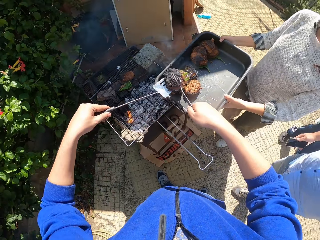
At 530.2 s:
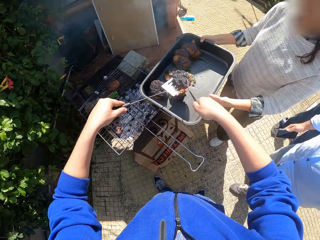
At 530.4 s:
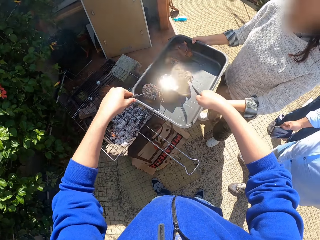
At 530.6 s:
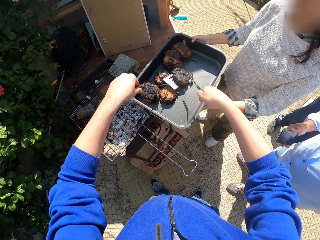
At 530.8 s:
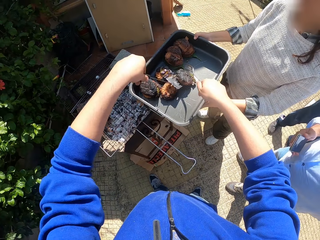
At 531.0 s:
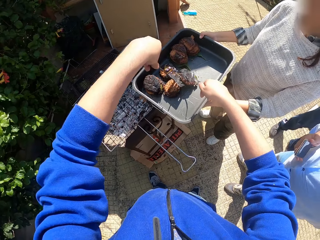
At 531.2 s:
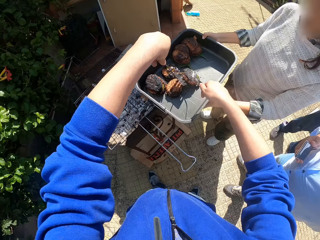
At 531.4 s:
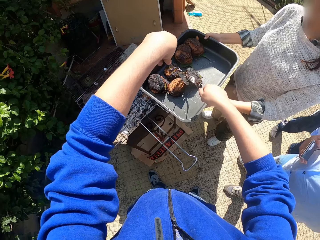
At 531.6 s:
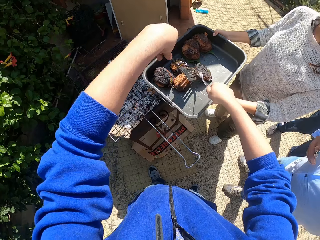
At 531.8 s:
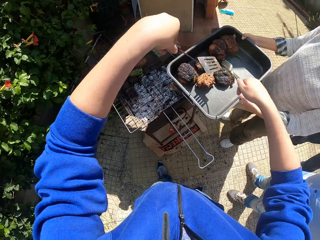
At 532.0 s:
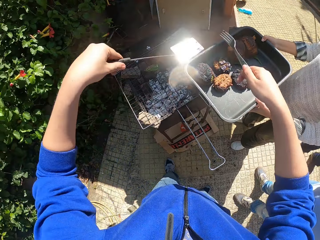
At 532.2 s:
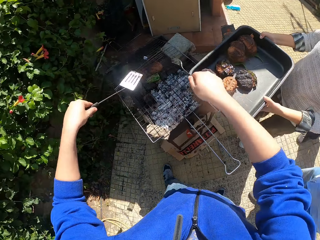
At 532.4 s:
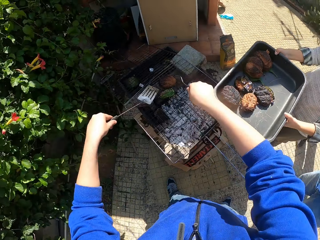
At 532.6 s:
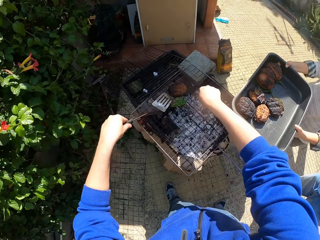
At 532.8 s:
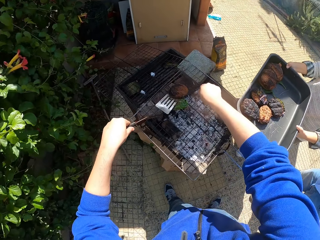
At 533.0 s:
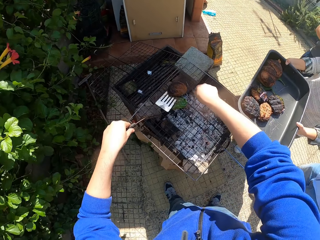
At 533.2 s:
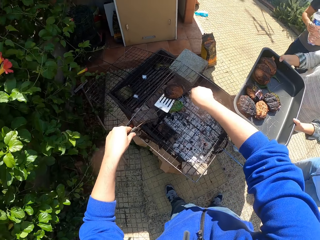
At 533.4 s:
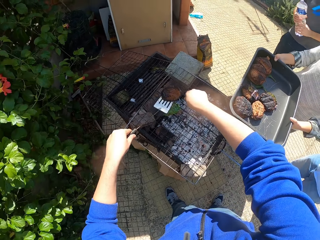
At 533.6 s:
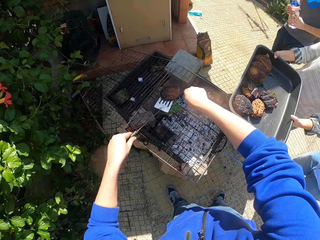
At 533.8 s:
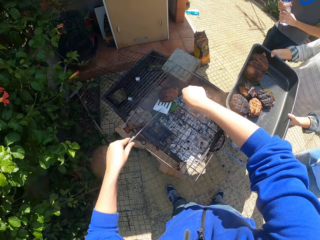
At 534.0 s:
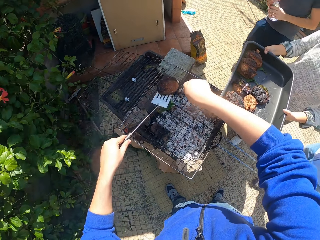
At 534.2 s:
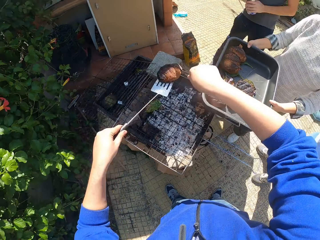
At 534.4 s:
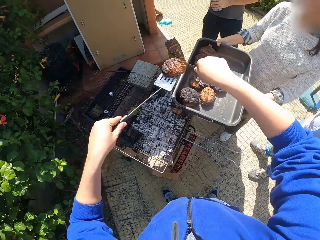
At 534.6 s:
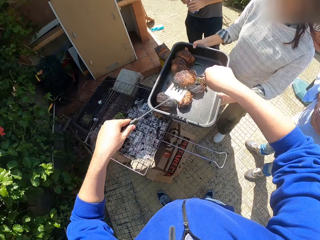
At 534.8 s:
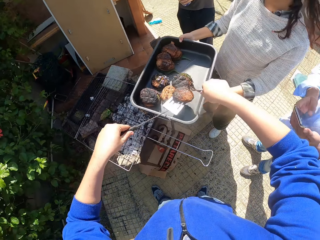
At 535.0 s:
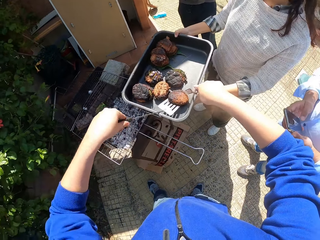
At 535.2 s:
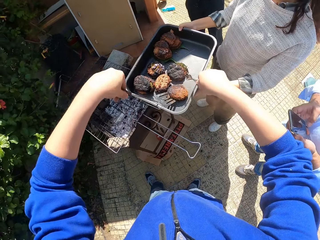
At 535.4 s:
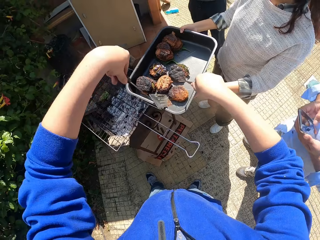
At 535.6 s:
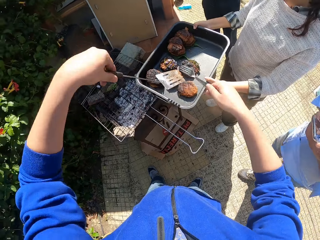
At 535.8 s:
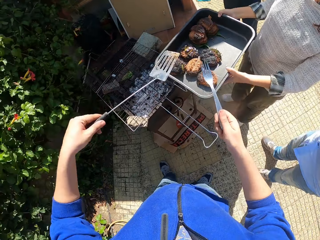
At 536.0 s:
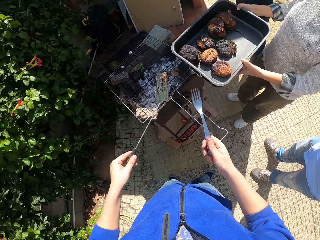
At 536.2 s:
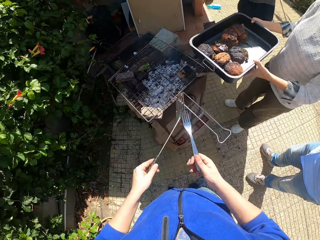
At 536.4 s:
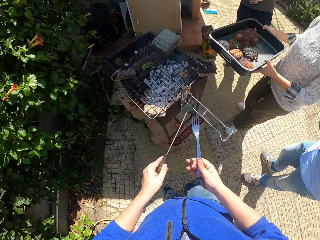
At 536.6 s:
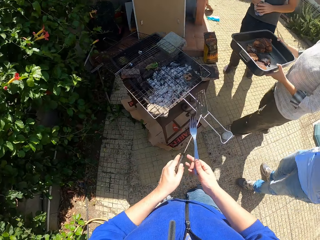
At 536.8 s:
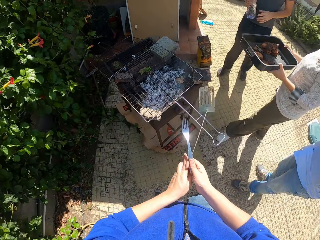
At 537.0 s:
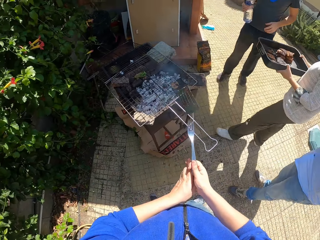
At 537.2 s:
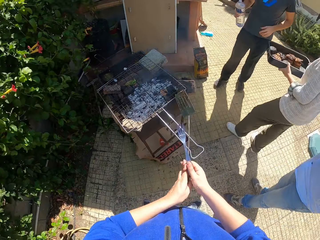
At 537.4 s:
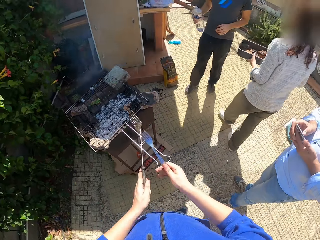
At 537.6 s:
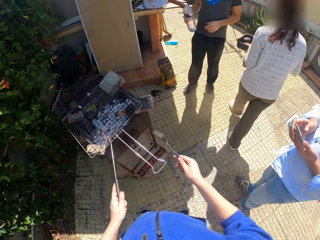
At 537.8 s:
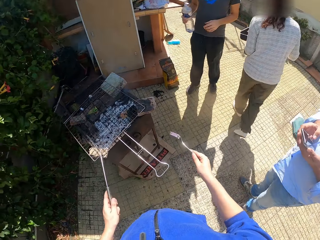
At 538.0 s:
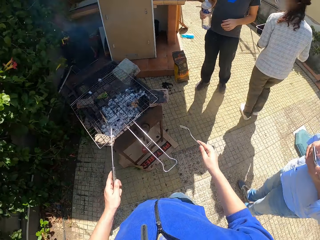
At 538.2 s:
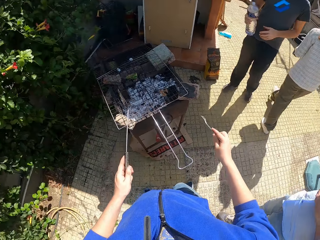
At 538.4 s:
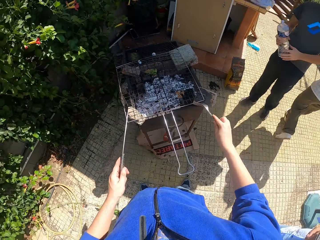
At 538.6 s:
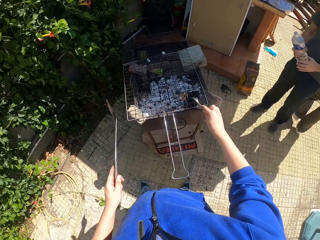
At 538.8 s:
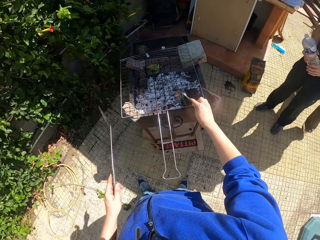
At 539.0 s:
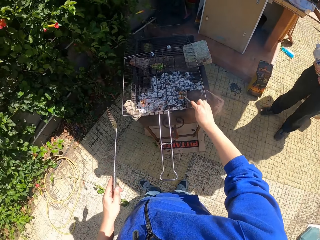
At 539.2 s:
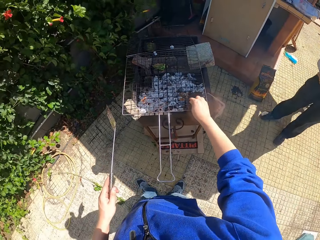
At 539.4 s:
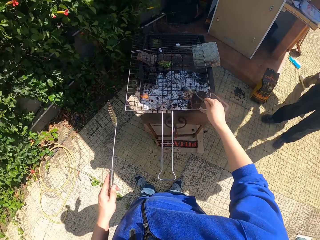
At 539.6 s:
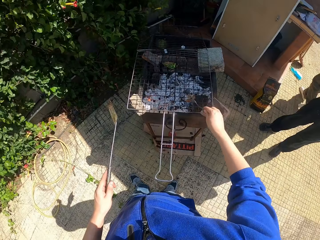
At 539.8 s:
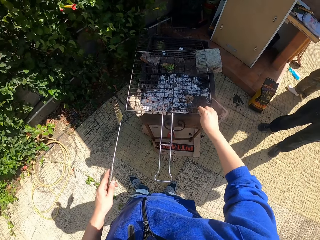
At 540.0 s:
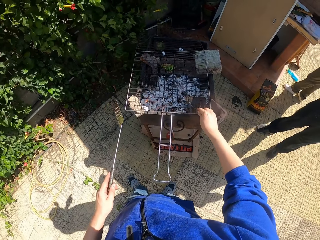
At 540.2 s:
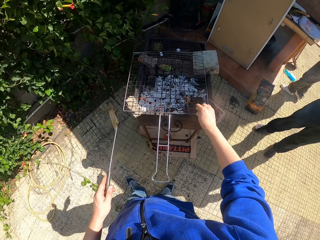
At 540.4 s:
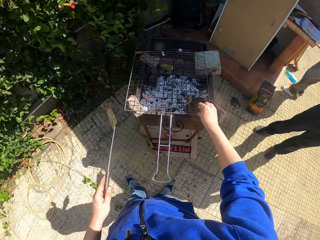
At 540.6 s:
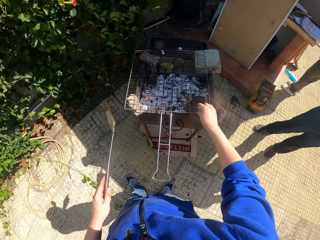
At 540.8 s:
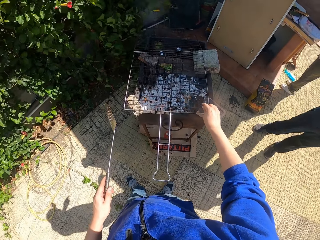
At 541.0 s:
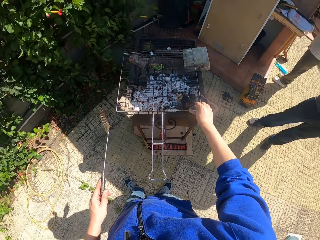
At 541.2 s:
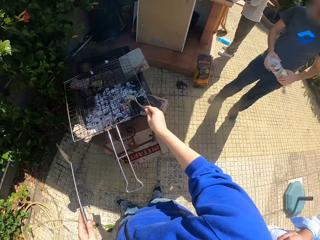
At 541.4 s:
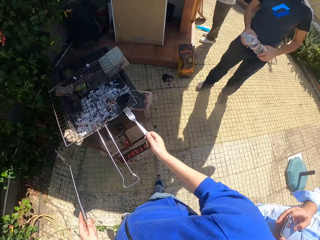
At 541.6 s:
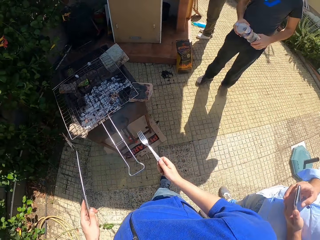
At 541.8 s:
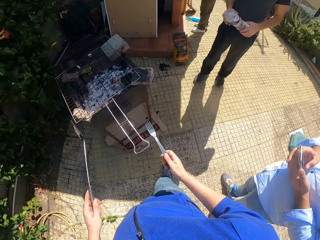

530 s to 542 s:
The camera wearer drops the meat in between the spatula and fork in both hands in the bowl or tray. He picks up a meat roll from a griller. A man holds a water bottle in both hands. Another man operates a phone with both hands. The camera wearer puts a meat roll on the tray. The first man holds the bottle with his right hand and walks around a verandah. The first man holds the bottle with both hands. The camera wearer adjusts the coal in the grill with the fork in his right hand.

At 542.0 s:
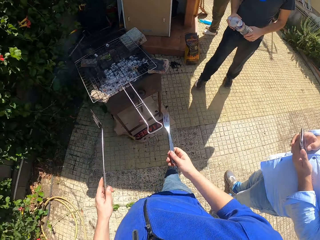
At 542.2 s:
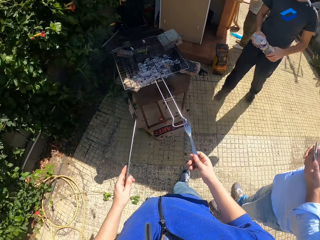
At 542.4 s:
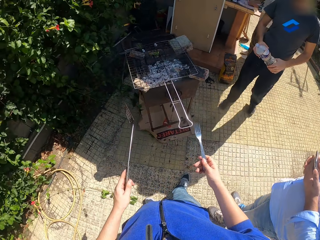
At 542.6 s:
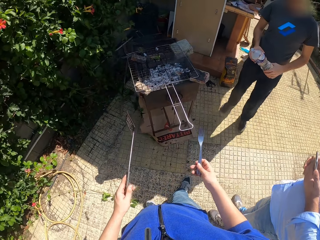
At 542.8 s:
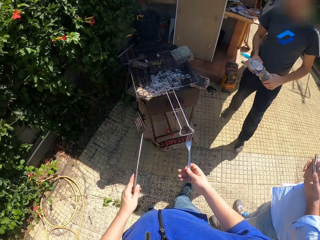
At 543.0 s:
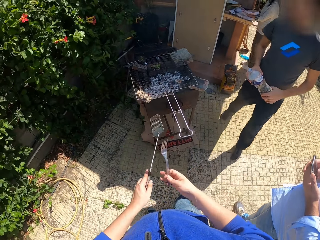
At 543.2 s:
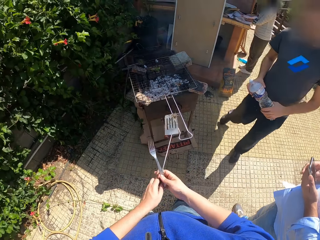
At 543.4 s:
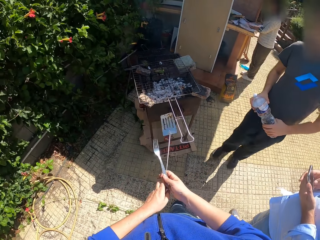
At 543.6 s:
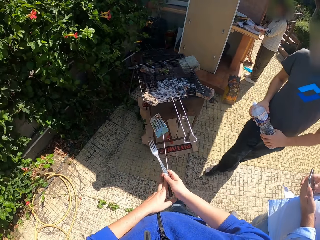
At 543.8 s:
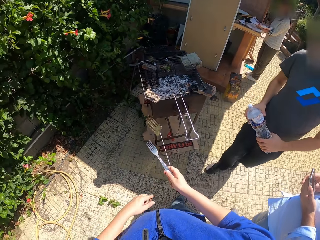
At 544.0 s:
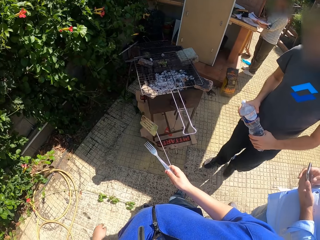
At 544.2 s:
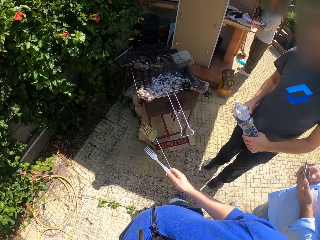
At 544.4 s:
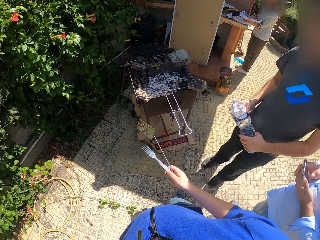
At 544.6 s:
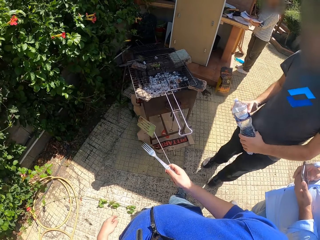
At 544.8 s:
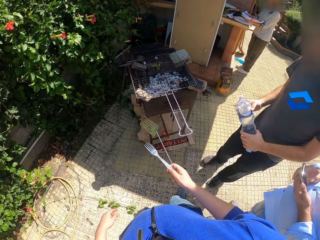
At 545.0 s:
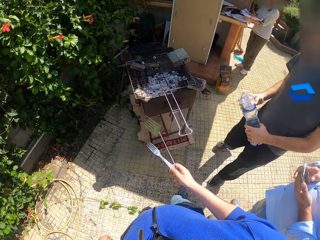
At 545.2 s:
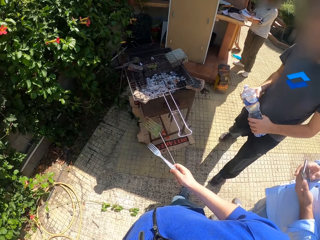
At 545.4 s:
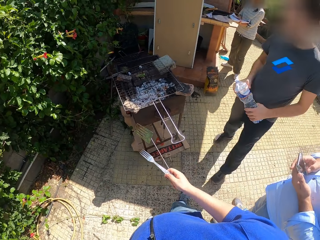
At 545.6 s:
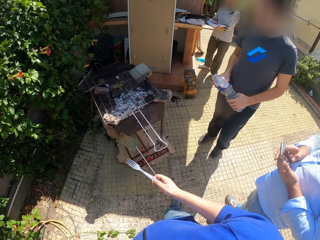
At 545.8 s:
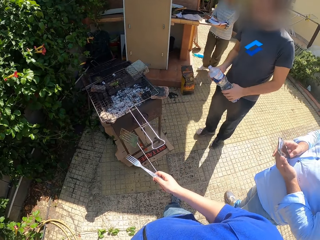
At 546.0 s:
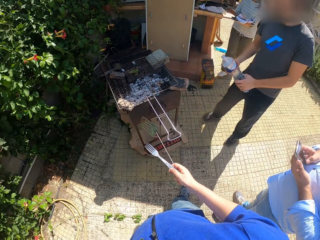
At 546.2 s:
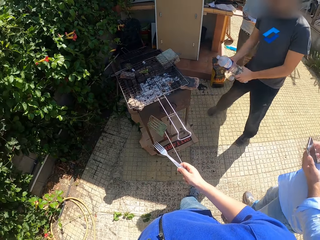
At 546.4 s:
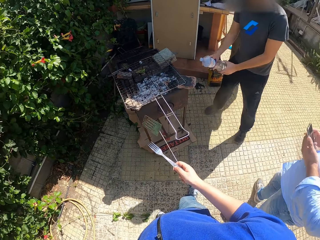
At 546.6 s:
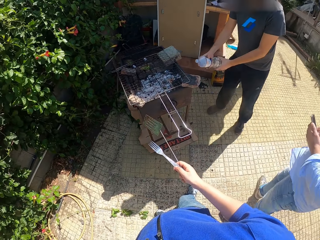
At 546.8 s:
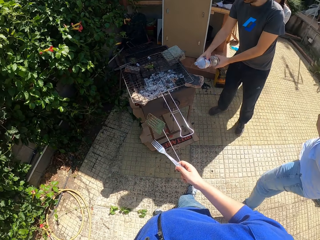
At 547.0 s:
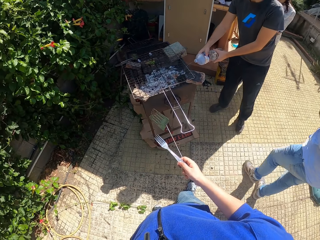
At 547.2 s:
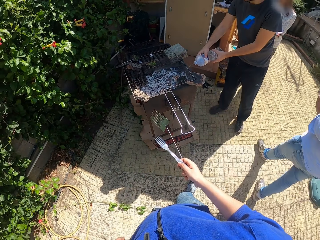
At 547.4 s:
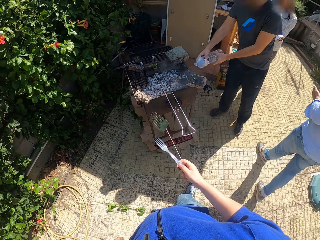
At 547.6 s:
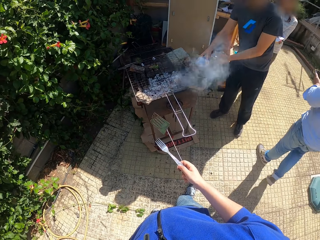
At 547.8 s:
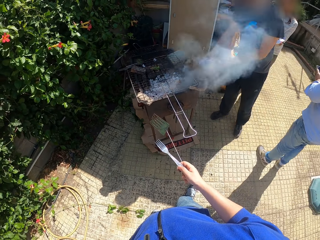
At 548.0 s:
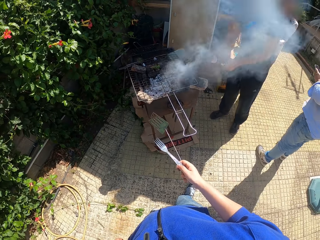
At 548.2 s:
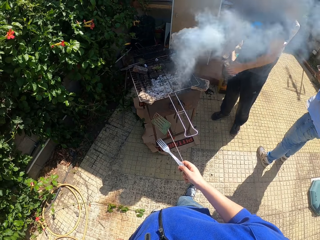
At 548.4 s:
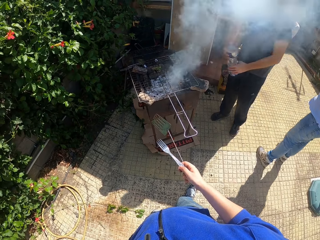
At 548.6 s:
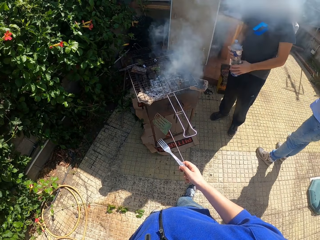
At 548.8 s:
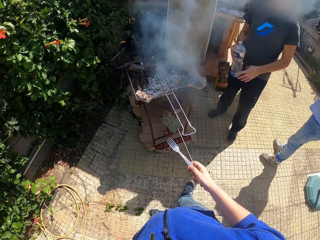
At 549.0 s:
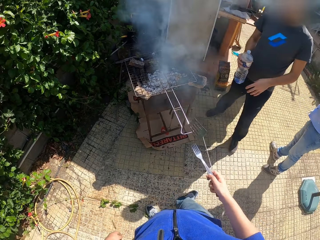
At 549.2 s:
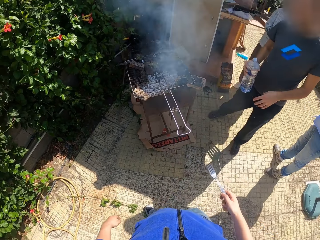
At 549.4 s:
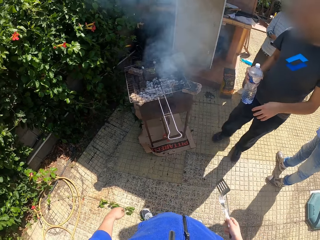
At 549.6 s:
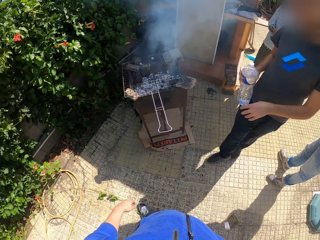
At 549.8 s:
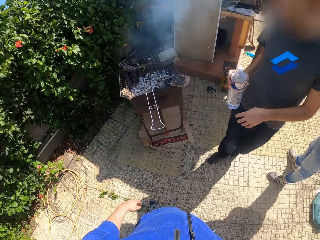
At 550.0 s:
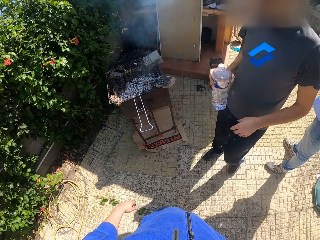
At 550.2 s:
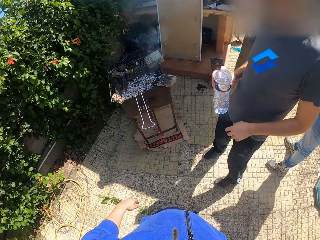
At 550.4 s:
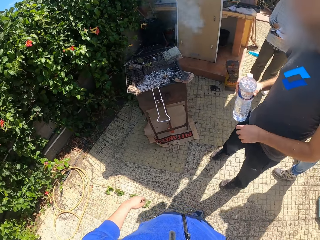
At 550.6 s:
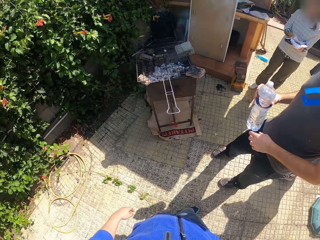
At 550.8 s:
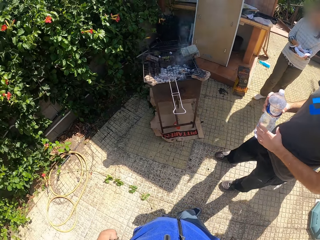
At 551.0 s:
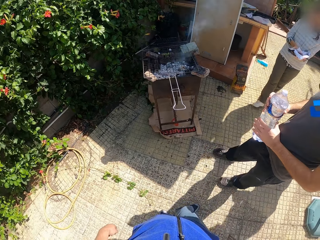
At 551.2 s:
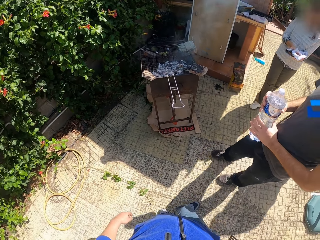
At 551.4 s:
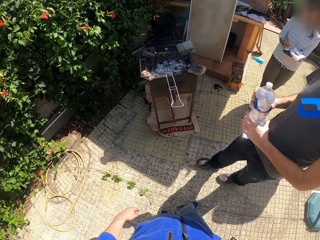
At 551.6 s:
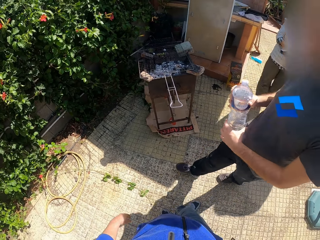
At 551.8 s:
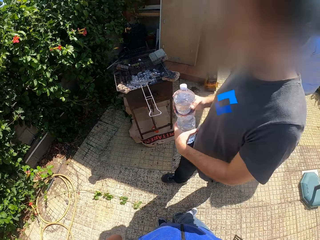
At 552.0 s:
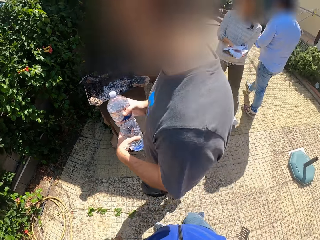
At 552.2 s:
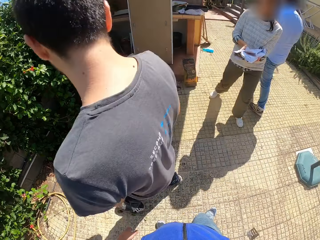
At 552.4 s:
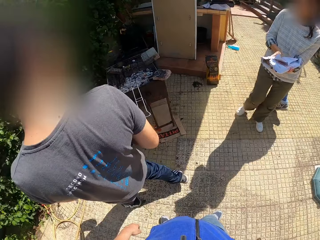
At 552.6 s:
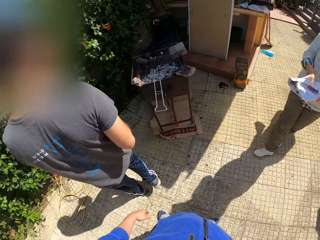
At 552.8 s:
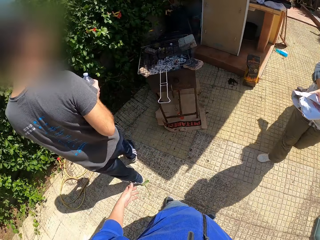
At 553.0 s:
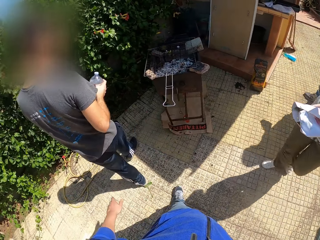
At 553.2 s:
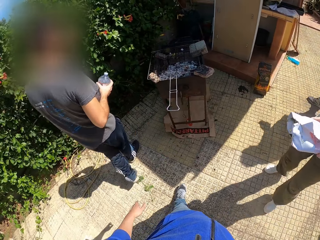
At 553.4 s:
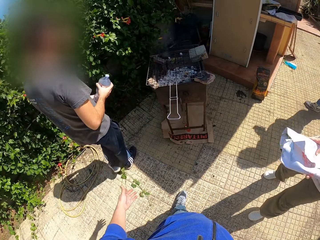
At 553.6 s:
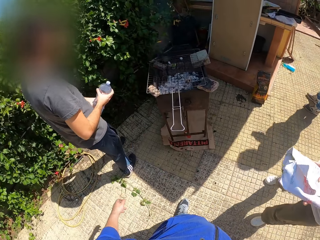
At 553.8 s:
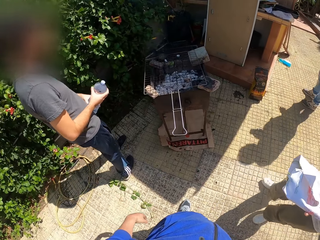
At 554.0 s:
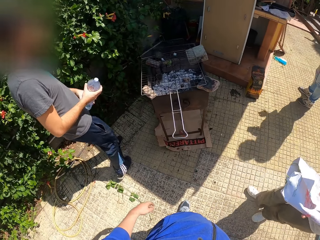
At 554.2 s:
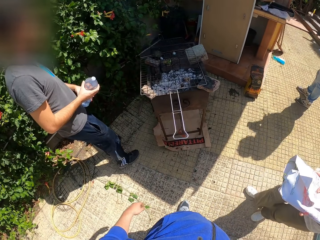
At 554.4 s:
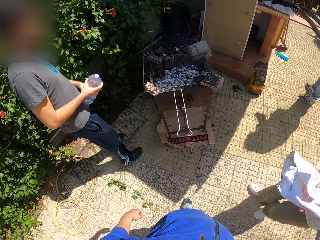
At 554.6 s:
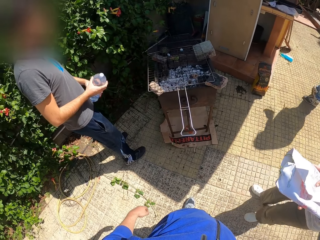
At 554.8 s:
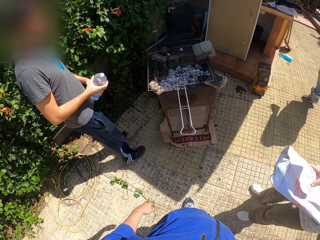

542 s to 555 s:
The camera wearer passes the spatula in his left hand to his right hand. A lady walks around a verandah. A man pours water from the bottle in both hands into the barbecue or griller. The man holds the bottle with his right hand. The camera wearer looks around the verandah. The man holds the bottle with both hands and looks at the griller.
